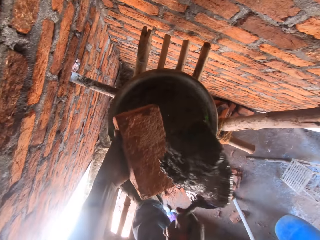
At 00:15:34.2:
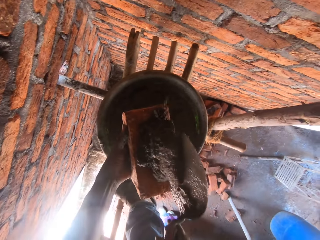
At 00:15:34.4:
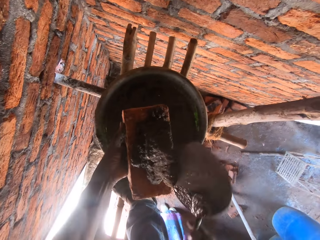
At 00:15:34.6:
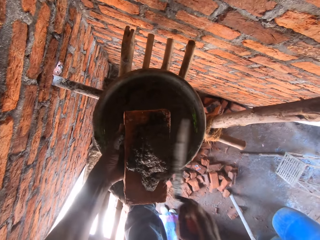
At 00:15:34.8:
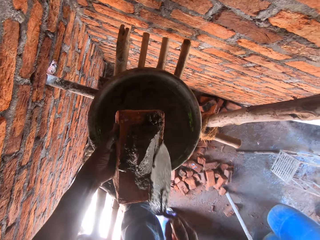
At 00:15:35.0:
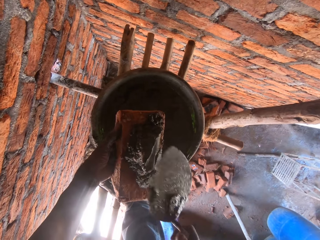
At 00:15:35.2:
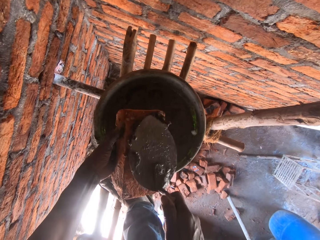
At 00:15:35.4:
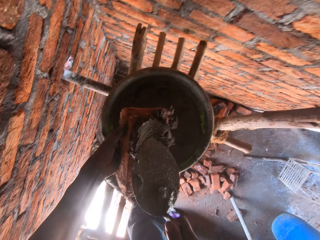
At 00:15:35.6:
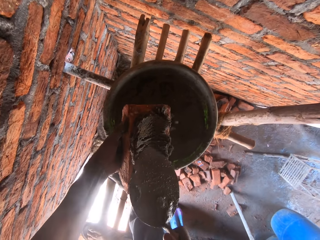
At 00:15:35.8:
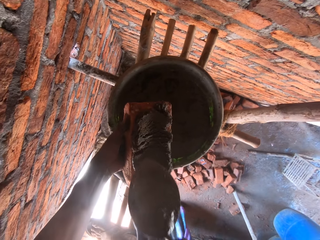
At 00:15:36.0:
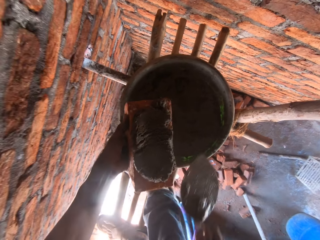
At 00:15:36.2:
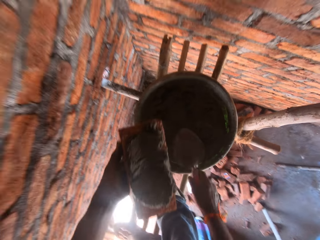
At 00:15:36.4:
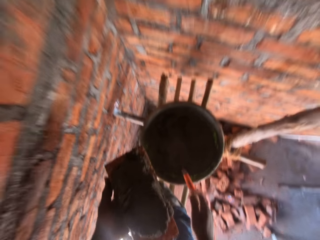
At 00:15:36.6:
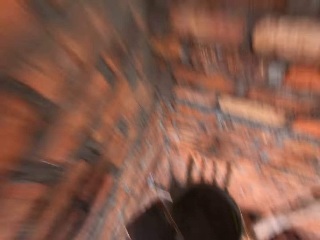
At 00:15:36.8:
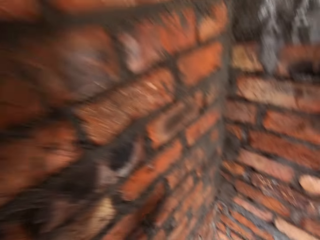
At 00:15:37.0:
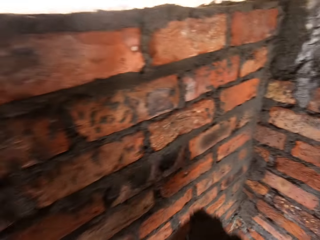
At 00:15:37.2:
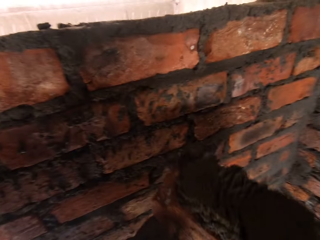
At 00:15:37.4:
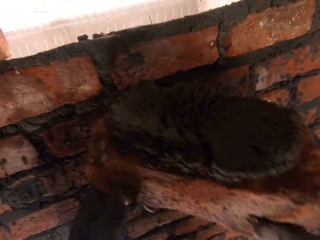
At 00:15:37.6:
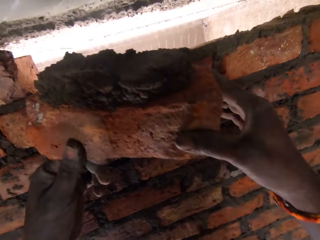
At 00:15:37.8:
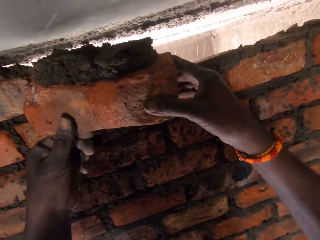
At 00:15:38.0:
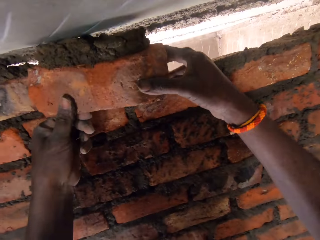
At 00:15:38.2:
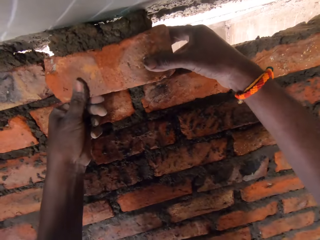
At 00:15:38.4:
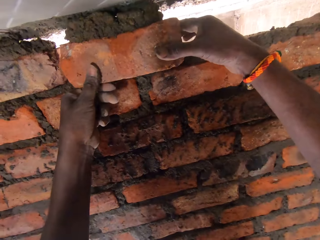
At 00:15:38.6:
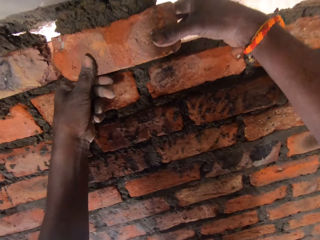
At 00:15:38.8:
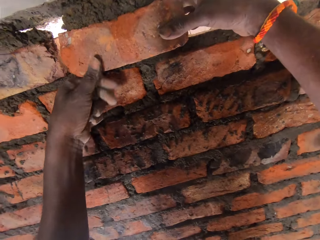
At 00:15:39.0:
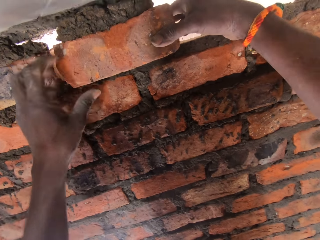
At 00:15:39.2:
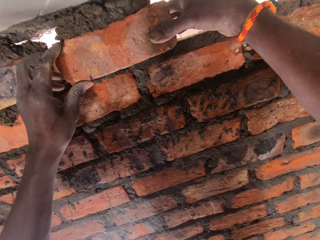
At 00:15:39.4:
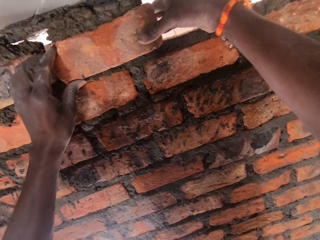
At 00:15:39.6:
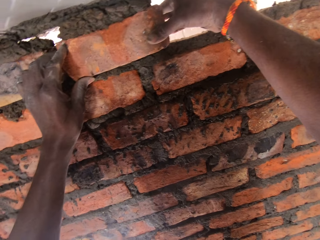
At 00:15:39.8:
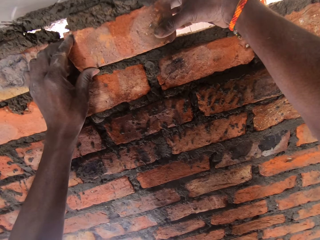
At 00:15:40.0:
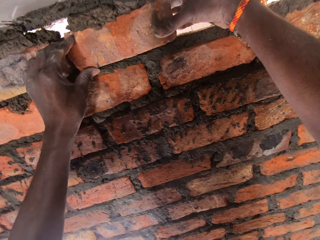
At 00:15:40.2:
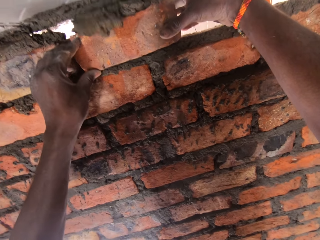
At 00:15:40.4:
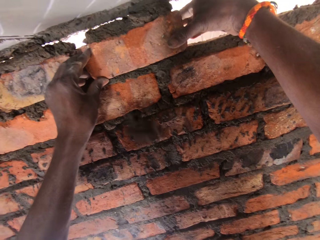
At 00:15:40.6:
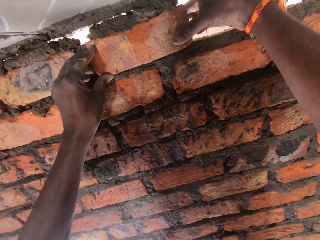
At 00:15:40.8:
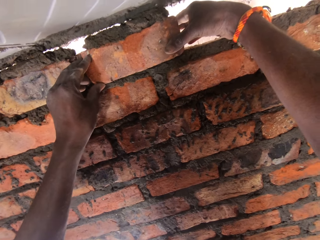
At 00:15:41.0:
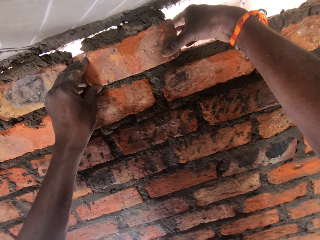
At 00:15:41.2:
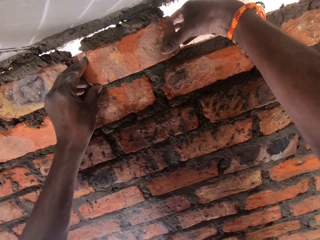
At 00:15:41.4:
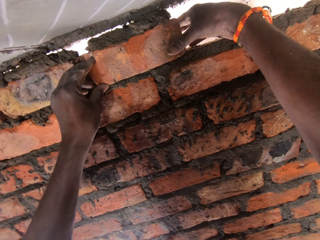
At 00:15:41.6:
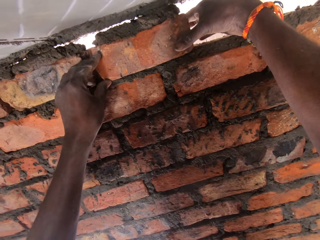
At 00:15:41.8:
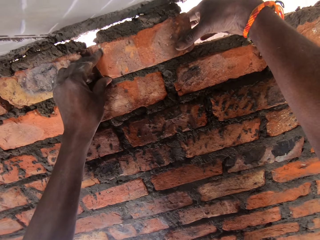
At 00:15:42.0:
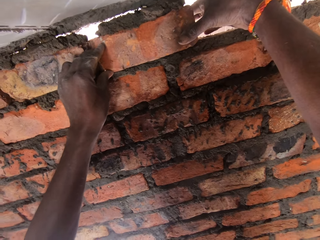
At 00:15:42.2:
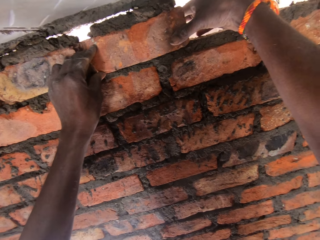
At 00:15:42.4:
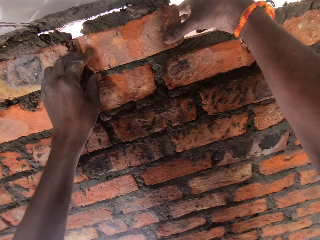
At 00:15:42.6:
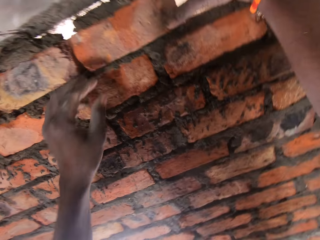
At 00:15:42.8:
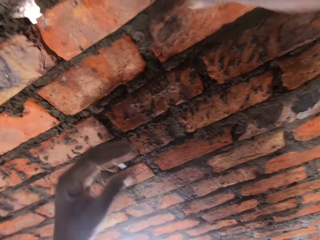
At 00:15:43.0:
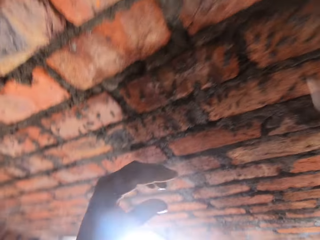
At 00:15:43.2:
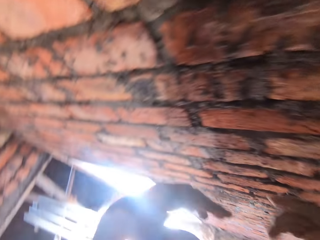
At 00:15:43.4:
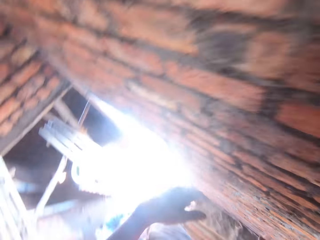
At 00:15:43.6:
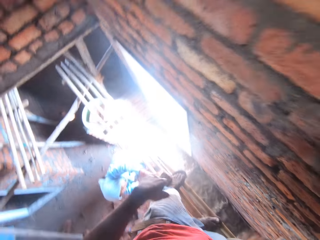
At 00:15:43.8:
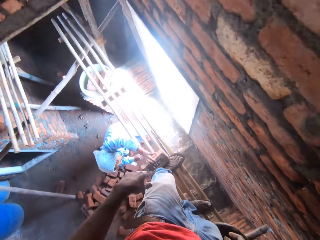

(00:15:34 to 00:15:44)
The camera wearer pours concrete on the brick. They spread concrete on the brick with a trowel. They drop the brick trowel in the bowl of concrete. They look forward. They place the brick on the brick wall.

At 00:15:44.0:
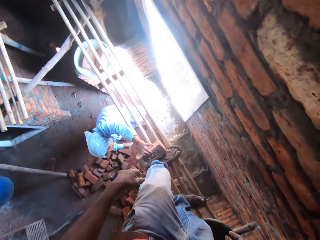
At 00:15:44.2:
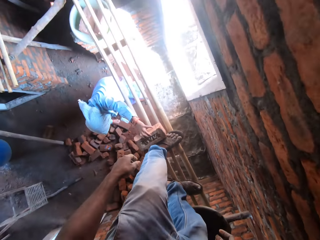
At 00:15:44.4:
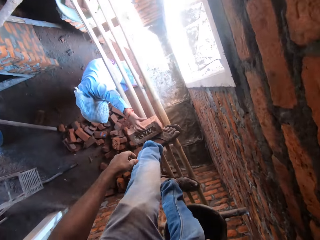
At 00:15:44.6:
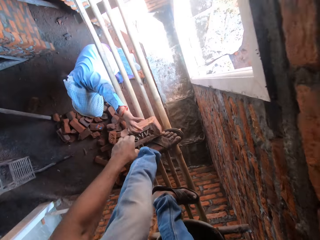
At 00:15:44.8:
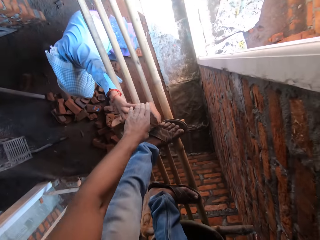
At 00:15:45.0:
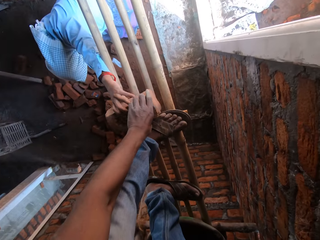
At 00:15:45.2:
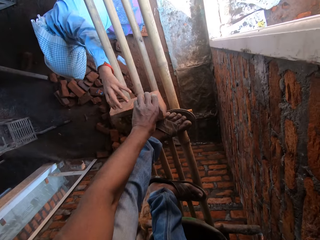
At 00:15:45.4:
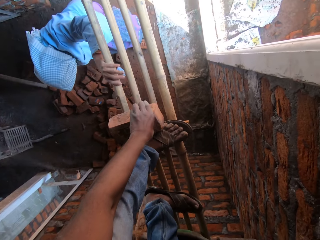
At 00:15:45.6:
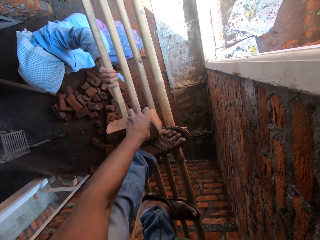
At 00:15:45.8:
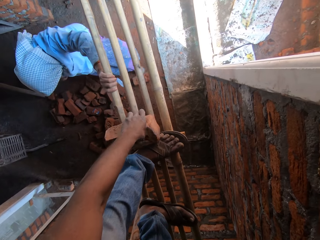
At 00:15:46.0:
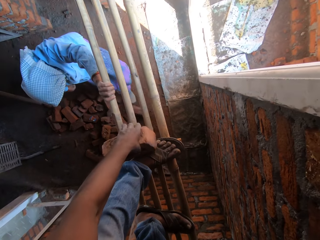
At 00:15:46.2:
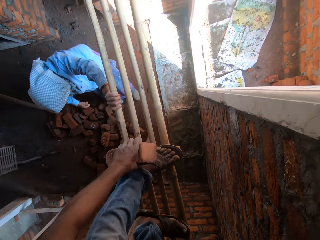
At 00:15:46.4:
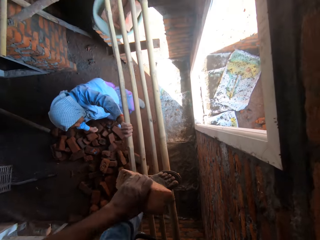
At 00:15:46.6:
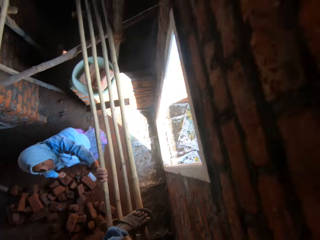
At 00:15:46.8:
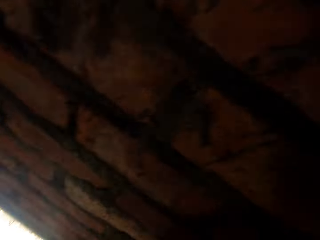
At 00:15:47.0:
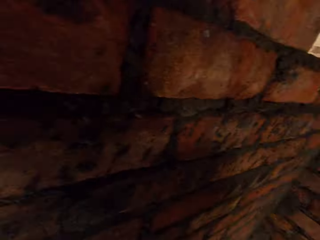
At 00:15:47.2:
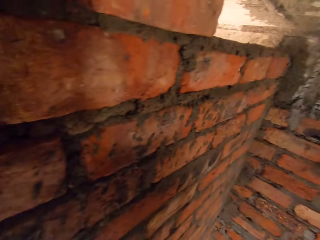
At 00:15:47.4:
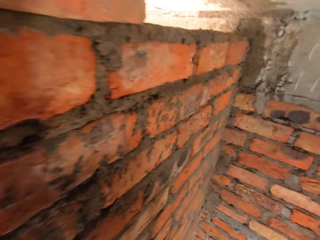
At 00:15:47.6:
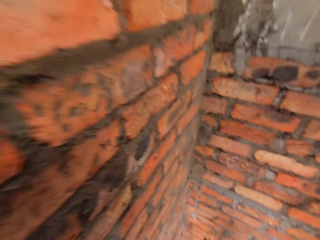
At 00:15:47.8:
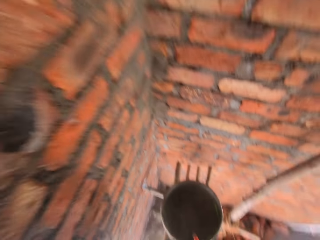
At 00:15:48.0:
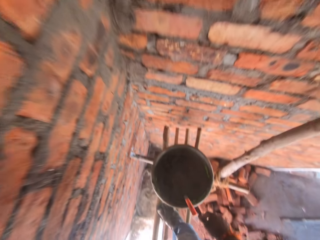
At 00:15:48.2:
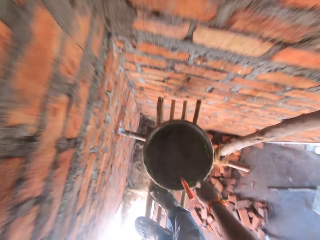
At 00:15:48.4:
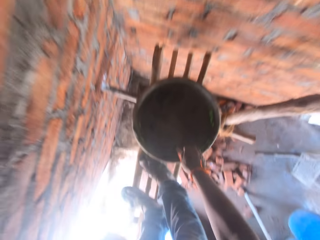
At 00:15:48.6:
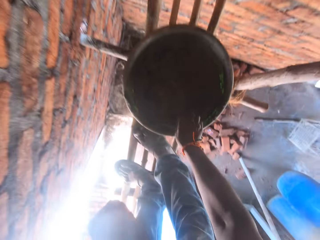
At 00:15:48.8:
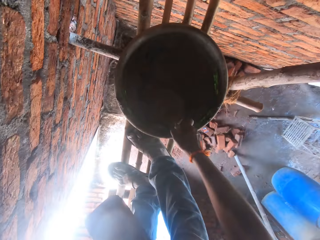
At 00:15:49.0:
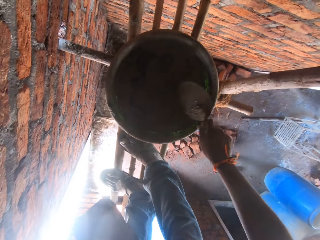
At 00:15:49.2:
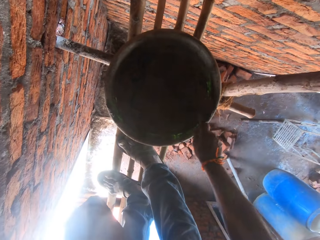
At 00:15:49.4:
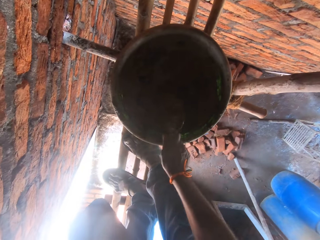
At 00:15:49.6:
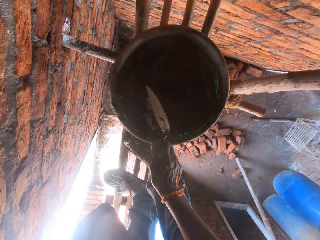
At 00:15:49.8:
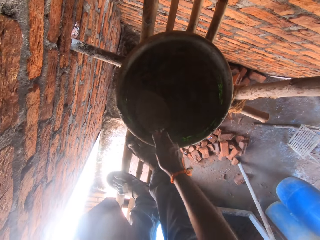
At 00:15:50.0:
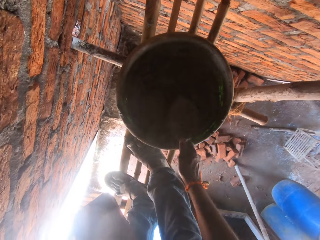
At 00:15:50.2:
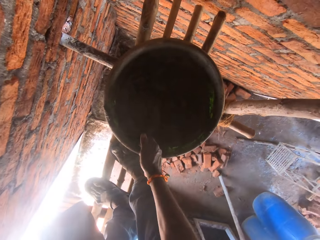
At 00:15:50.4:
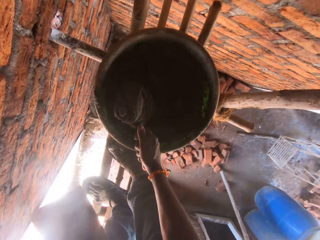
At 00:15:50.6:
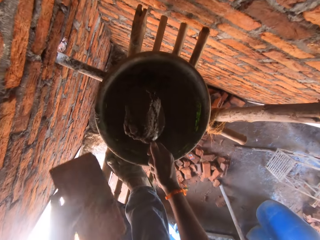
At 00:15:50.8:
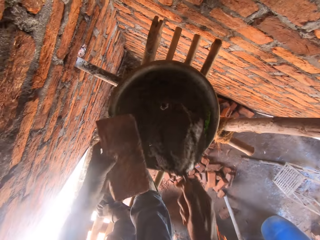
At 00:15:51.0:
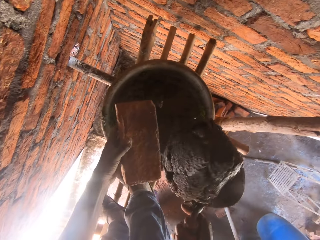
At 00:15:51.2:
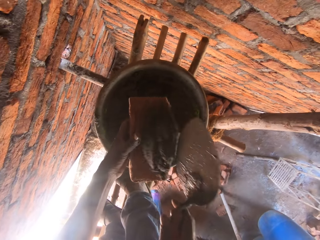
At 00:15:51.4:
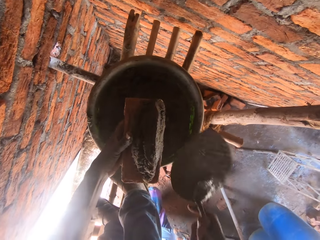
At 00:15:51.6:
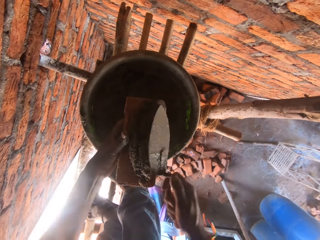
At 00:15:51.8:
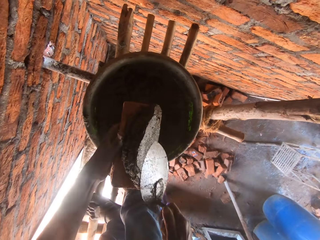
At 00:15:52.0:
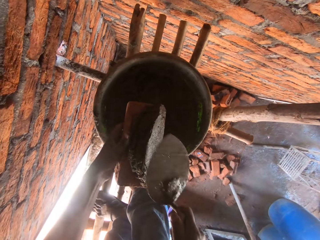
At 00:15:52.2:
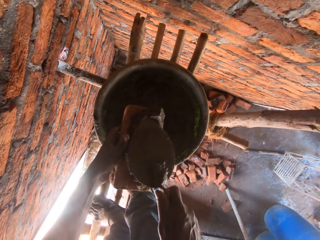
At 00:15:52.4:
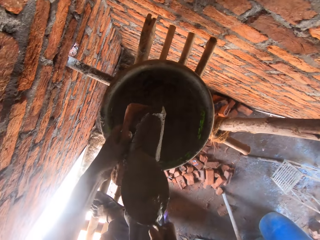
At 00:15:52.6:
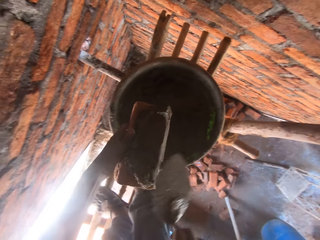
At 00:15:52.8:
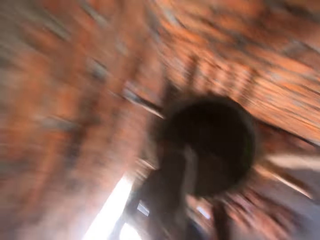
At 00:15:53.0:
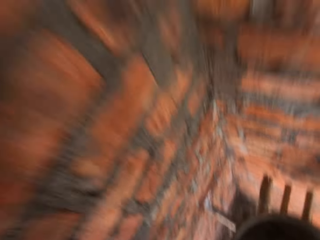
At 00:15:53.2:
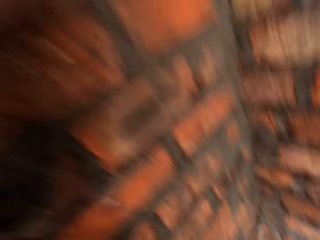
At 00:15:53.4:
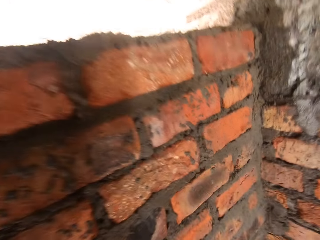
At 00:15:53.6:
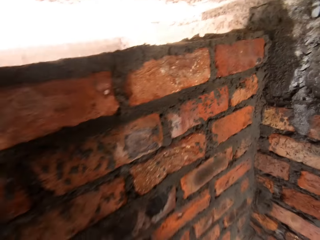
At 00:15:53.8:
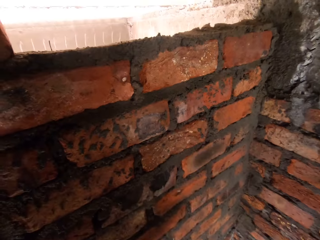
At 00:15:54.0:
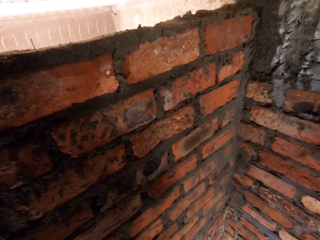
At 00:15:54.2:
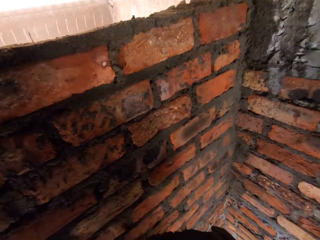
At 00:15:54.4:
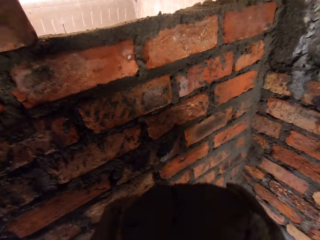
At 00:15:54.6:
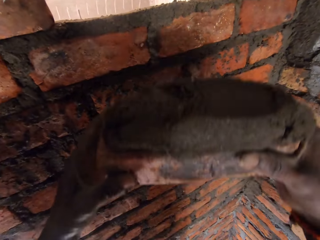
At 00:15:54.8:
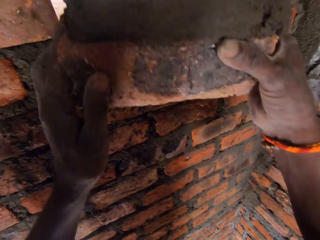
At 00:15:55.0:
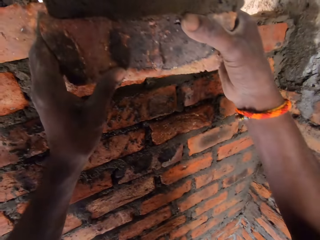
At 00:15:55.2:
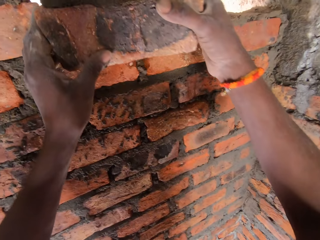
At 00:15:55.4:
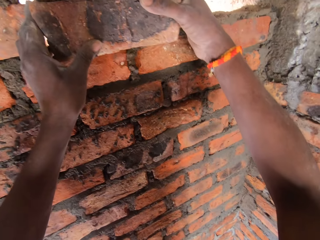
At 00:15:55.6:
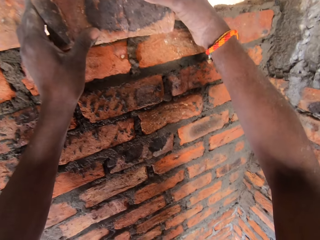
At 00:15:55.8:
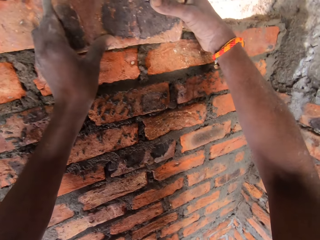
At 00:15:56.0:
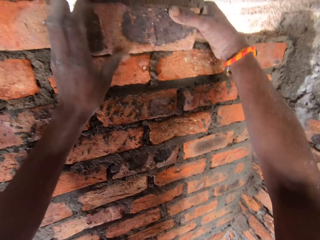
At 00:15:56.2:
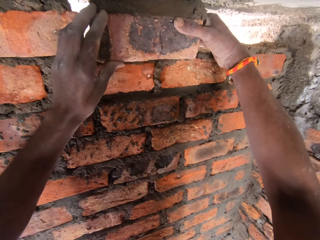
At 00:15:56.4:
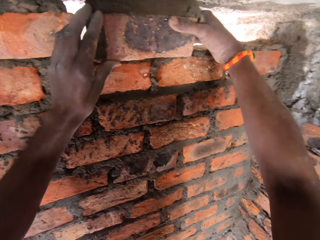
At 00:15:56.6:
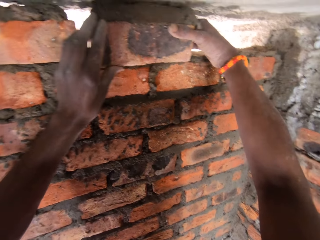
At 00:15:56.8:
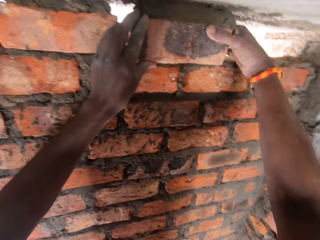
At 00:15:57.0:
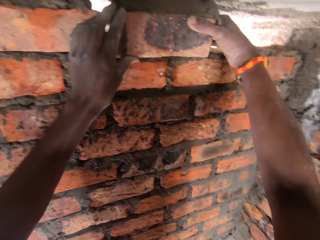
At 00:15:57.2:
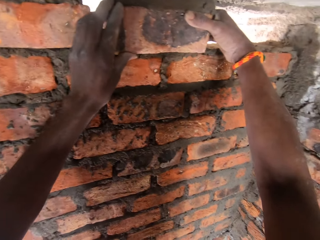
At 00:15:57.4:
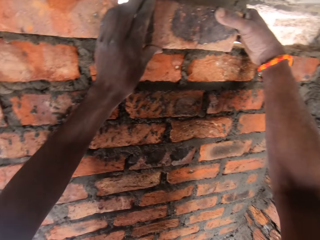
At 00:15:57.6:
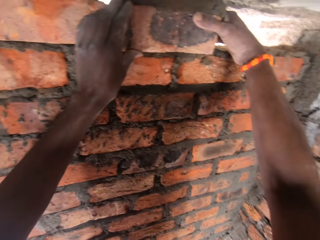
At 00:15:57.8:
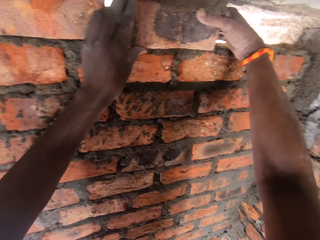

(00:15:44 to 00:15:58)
The camera wearer looks down. They pick up a brick. They look right and walk right. They pick up the brick trowel. They mix concrete with the brick trowel. They scoop concrete with the brick trowel. They pour concrete on the brick. A woman converses with the camera wearer. The camera wearer spreads concrete on the brick with the trowel. They converse with the woman. They drop the brick trowel in the bowl of concrete. They look right. The woman converses with the camera wearer. The camera wearer converses with the woman. They place the brick on the brick wall.
